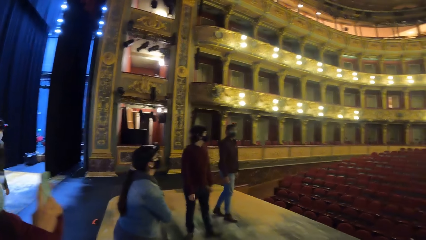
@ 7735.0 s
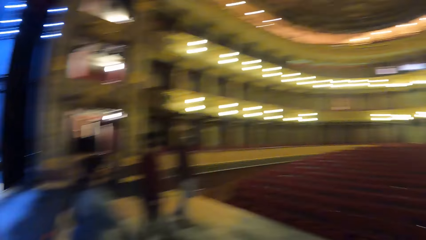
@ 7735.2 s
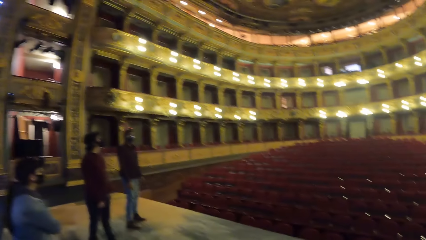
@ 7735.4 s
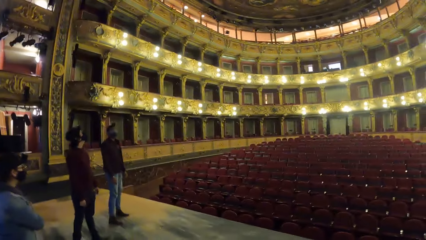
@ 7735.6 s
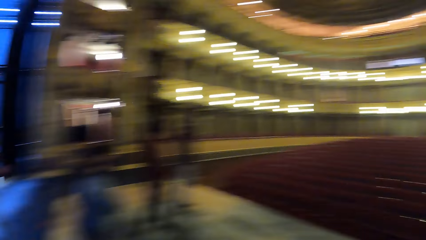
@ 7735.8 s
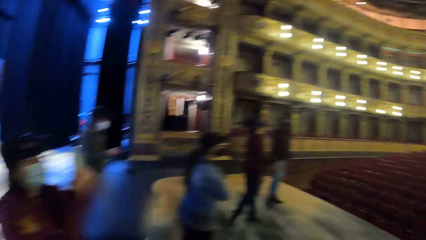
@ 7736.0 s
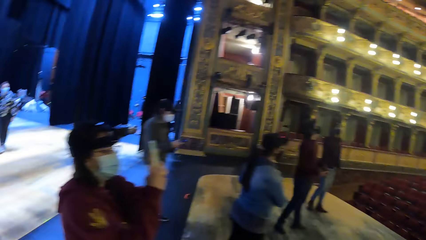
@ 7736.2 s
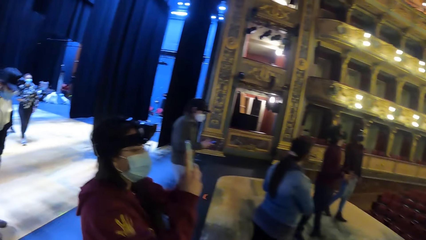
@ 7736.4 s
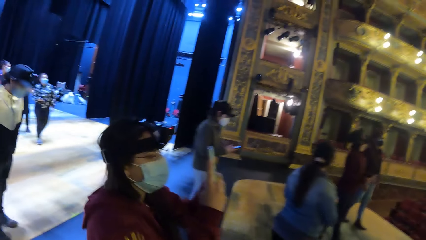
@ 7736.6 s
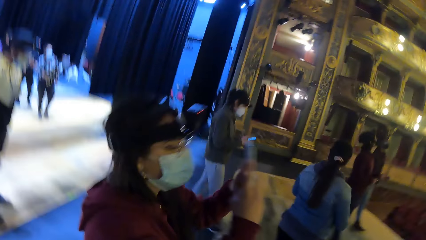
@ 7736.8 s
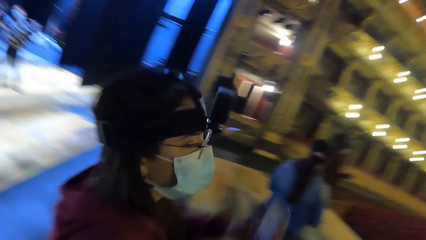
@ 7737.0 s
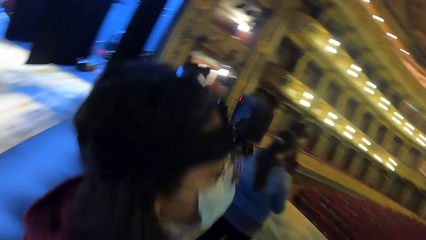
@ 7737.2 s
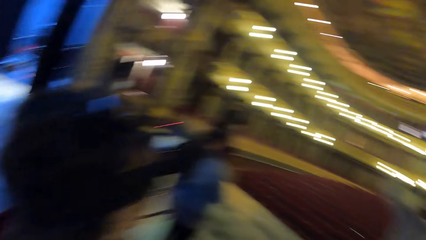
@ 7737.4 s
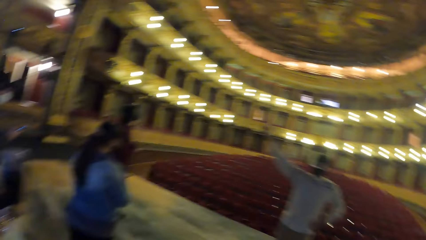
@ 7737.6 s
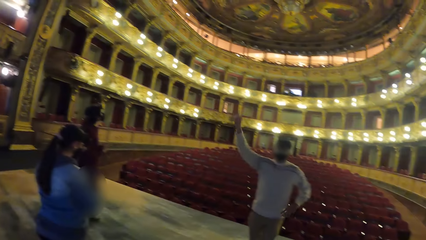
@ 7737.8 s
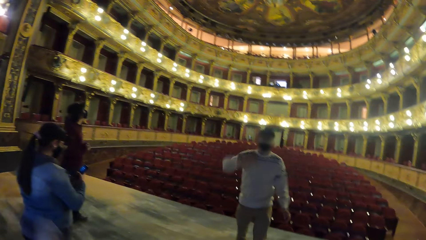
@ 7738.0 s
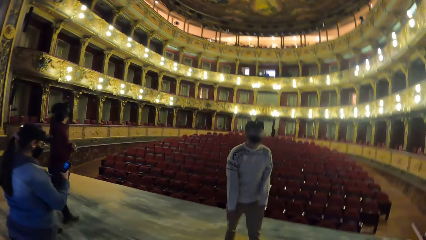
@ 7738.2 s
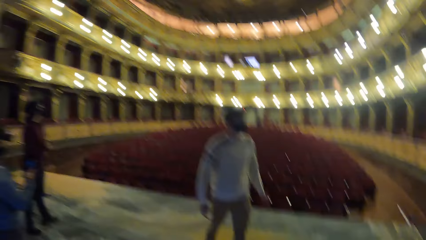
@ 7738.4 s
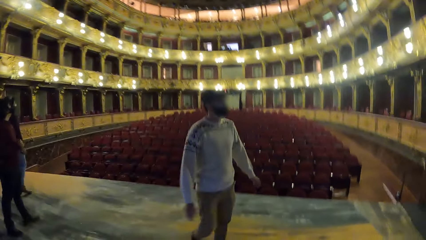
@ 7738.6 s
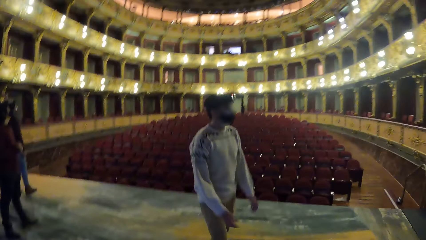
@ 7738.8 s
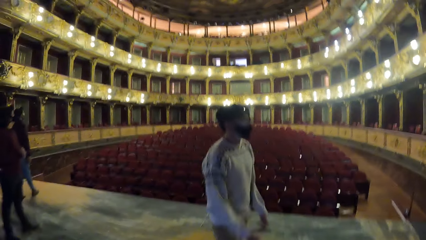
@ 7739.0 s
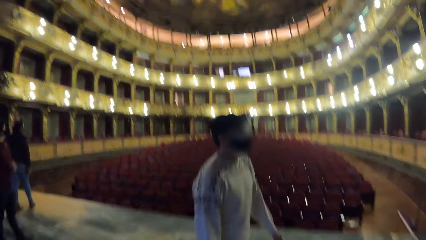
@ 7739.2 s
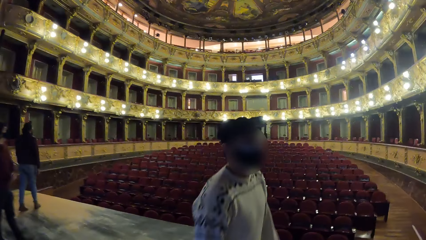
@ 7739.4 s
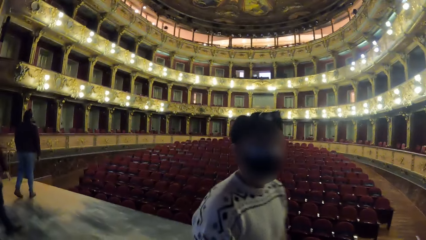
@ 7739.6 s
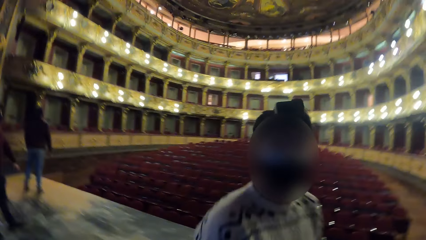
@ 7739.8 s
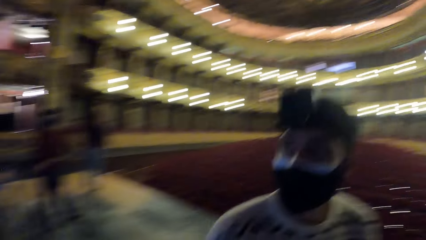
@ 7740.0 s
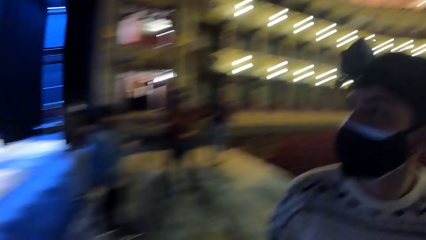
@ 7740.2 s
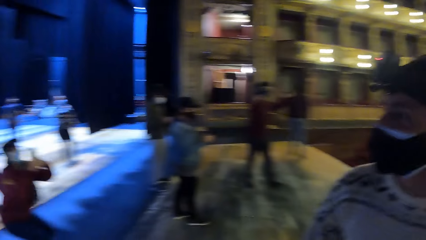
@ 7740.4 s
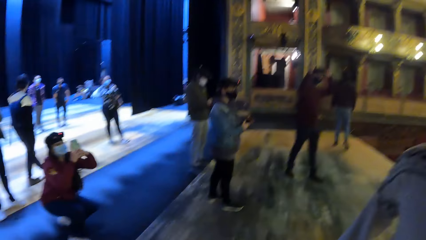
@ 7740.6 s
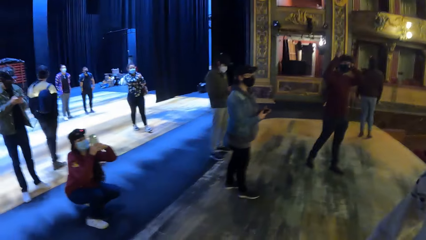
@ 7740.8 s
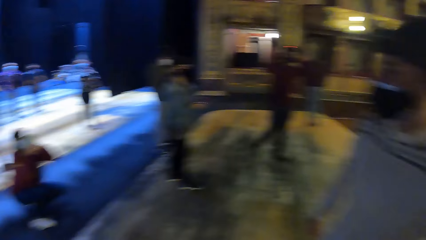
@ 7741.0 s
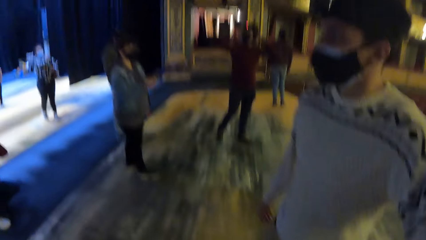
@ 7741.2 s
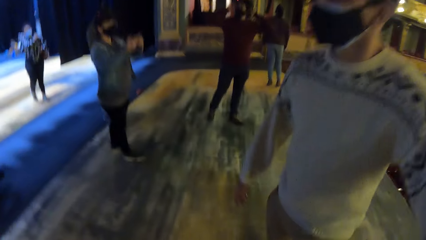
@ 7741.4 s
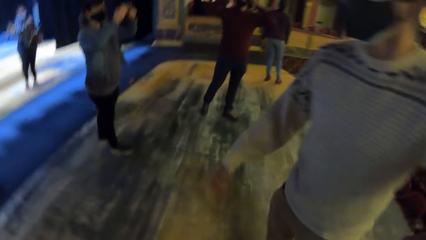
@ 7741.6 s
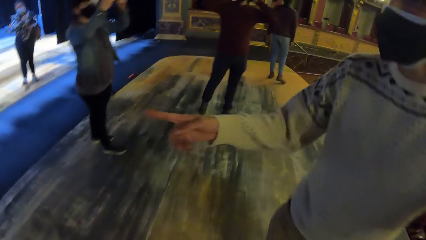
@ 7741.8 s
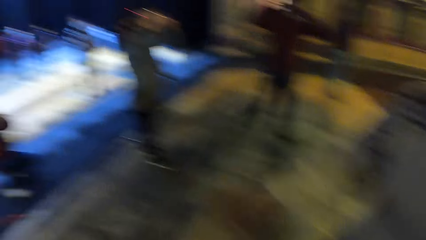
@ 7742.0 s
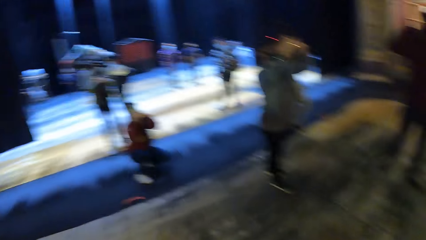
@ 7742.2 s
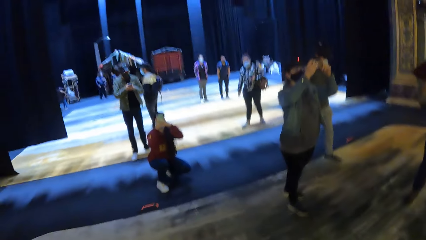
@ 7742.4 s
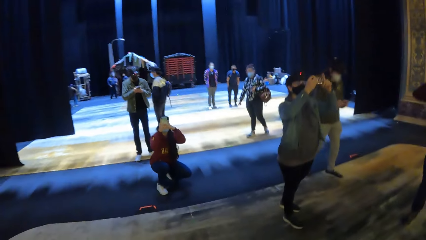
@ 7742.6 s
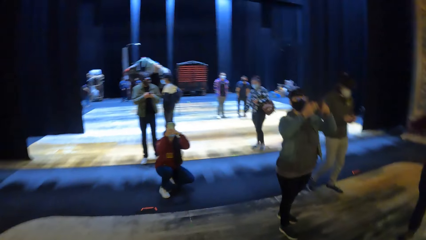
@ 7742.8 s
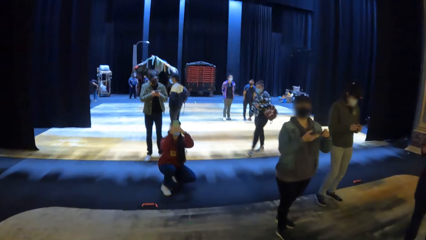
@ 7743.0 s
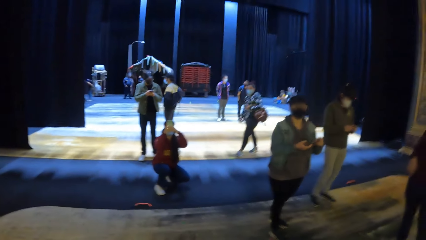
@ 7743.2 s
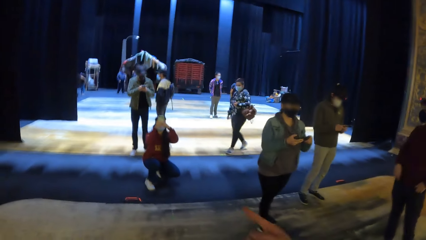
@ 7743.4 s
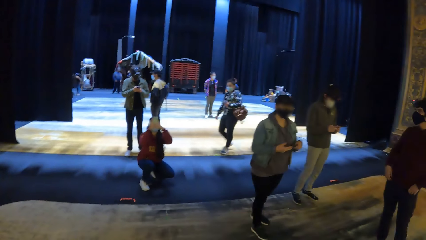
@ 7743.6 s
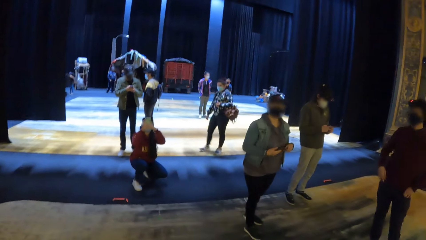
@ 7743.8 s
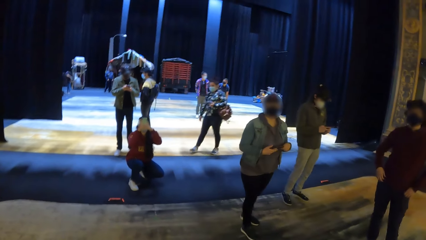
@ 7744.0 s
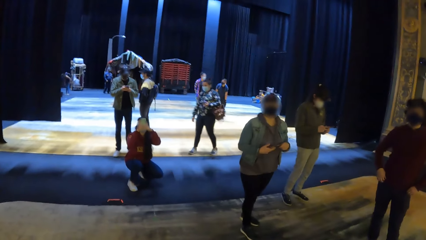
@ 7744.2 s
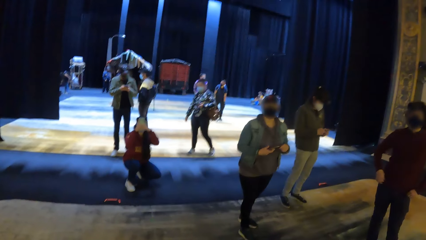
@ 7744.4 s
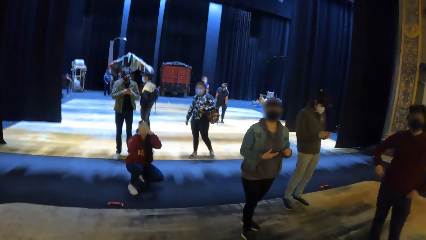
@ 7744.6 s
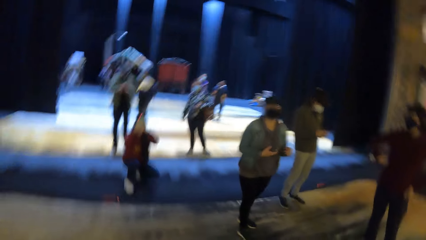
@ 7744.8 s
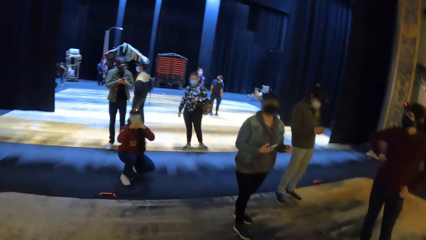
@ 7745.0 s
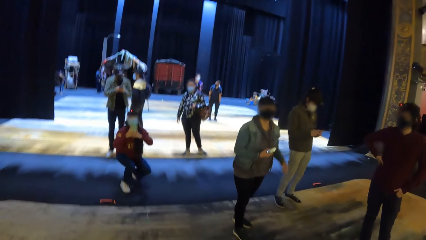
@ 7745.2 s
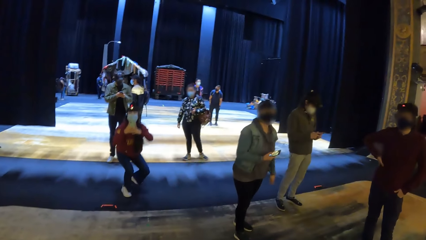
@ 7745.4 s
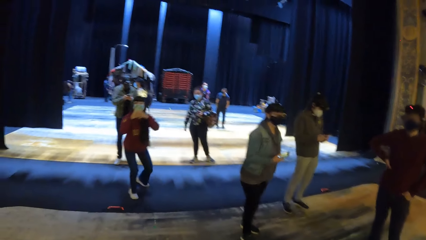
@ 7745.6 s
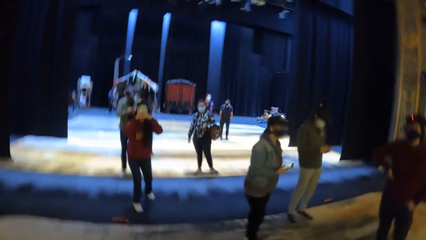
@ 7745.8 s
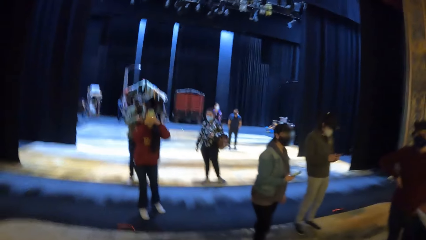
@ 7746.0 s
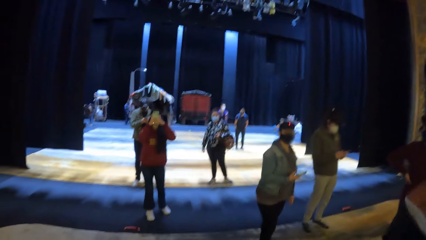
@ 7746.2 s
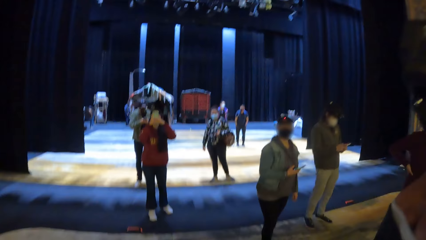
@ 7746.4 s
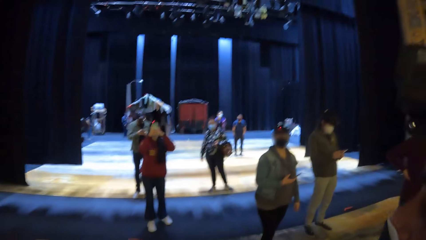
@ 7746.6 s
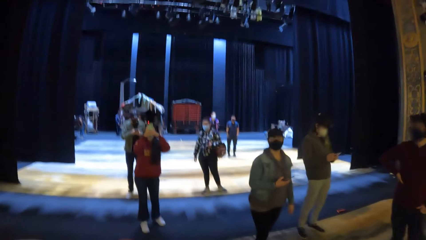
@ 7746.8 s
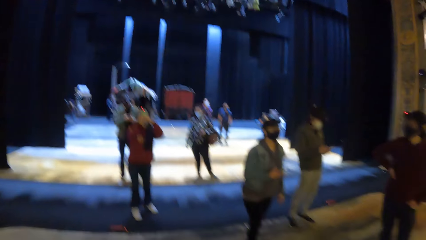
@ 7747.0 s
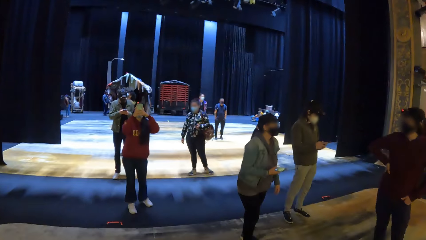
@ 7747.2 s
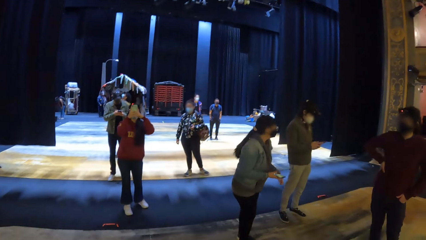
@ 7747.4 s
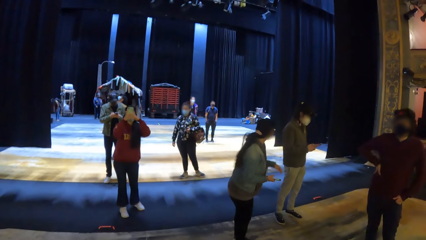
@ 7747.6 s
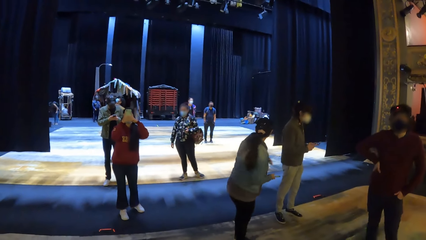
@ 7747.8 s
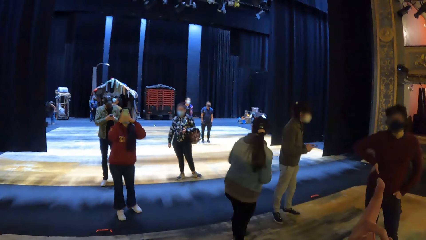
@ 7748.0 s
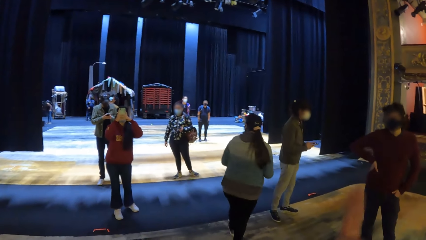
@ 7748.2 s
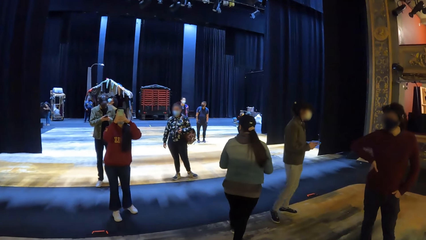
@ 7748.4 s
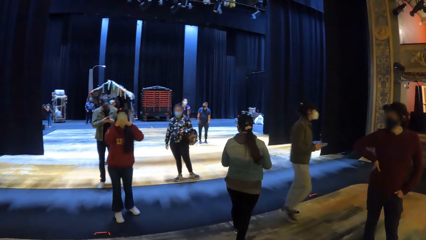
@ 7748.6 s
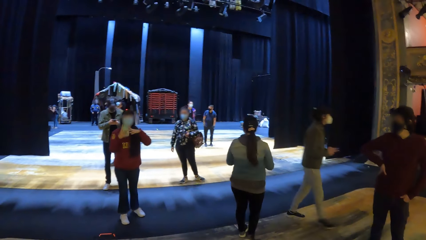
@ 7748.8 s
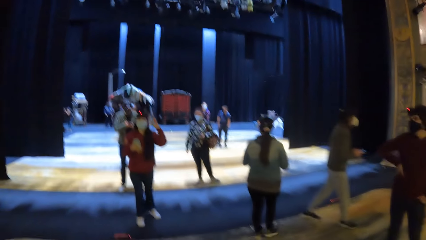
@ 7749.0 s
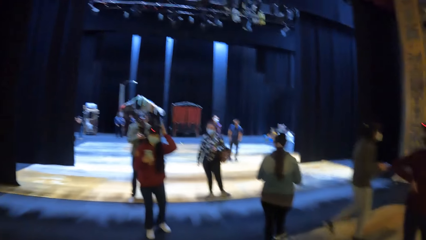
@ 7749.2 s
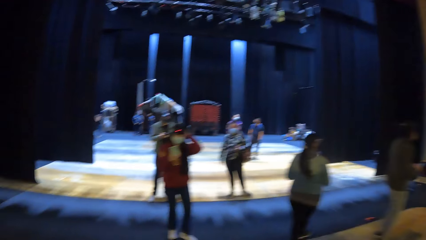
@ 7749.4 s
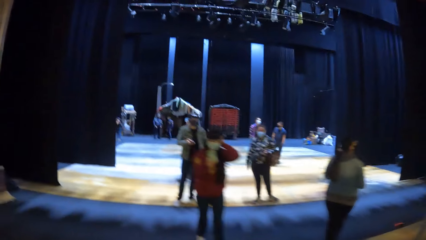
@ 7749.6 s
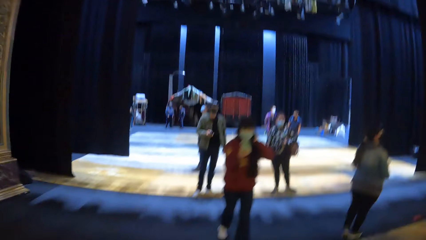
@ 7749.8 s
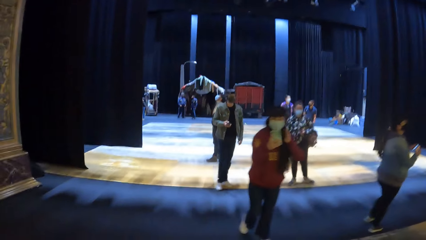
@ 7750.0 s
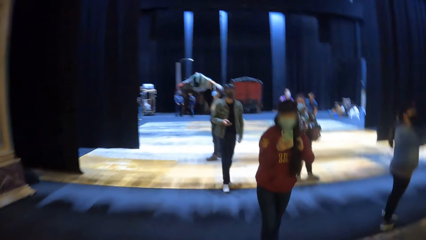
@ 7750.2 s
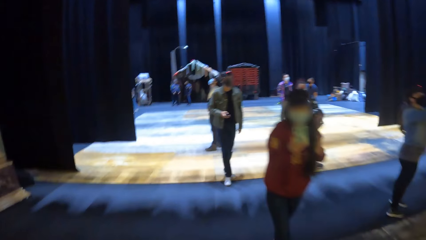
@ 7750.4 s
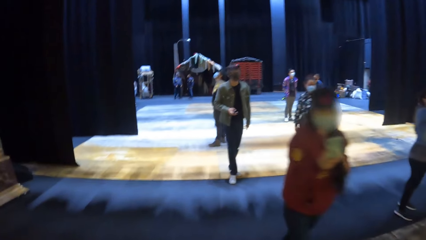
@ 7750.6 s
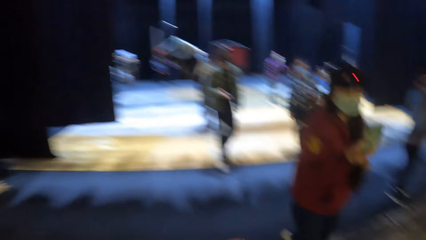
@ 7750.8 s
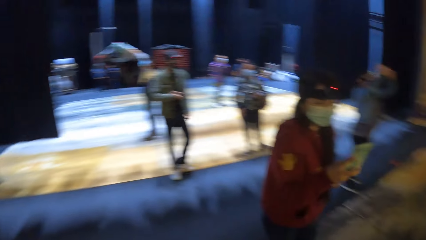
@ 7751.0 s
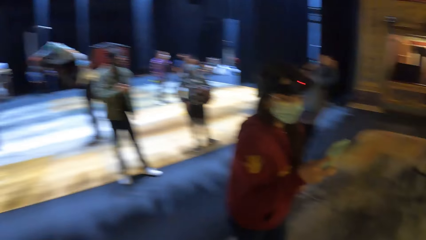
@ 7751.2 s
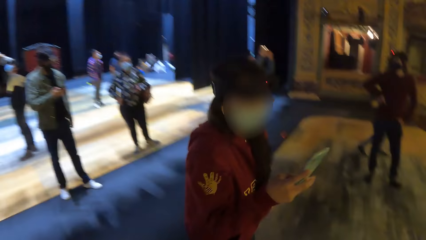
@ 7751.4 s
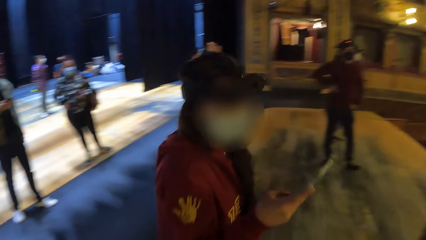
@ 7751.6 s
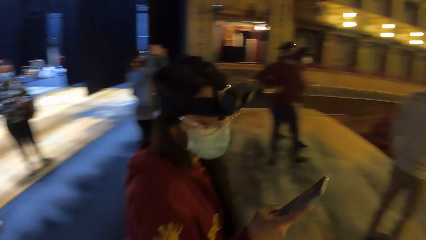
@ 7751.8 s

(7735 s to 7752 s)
A man interacts with the camera wearer and the group of people. A woman bends and operates the phone with her hands. The woman stands.
